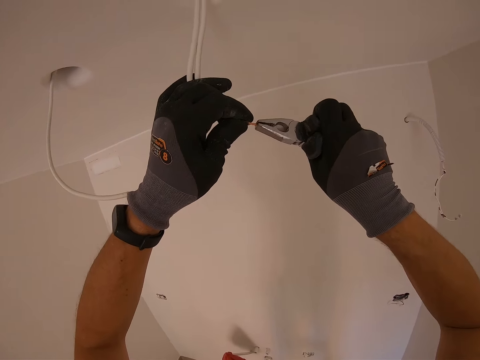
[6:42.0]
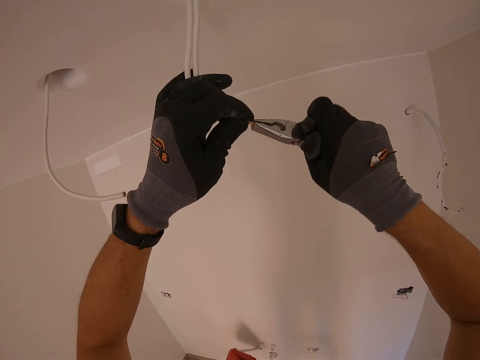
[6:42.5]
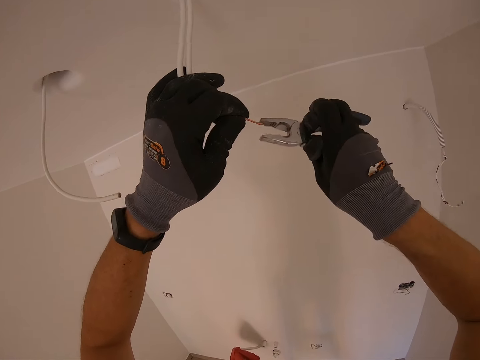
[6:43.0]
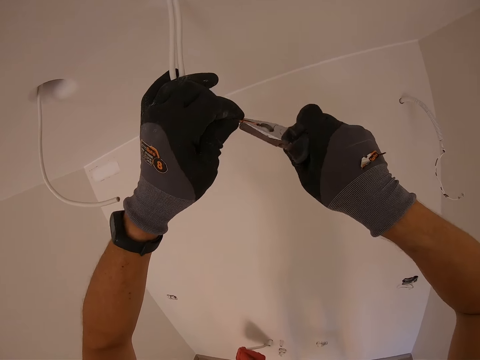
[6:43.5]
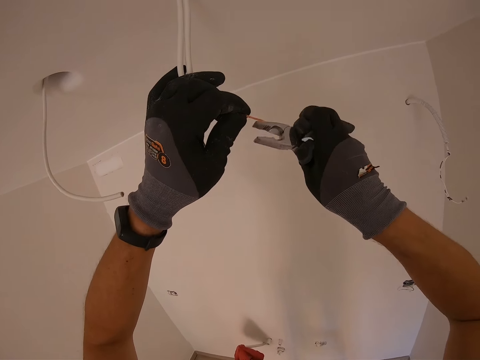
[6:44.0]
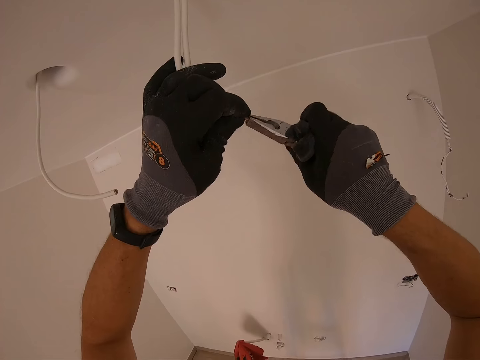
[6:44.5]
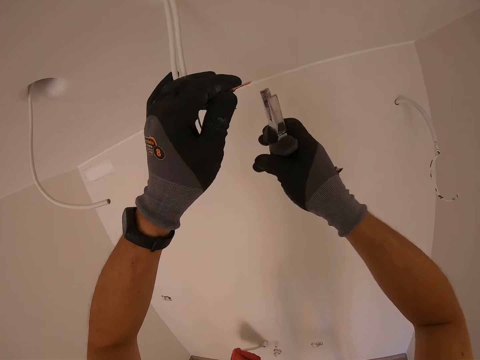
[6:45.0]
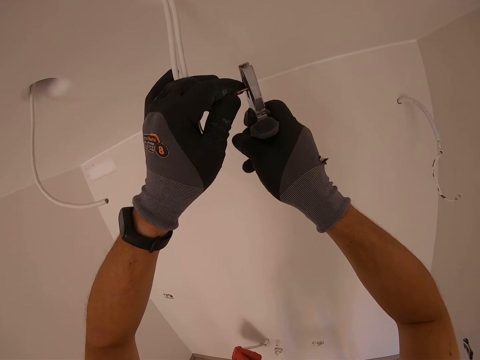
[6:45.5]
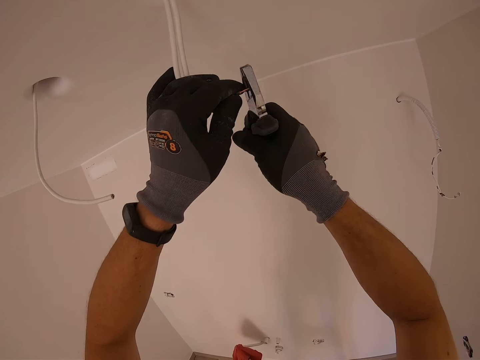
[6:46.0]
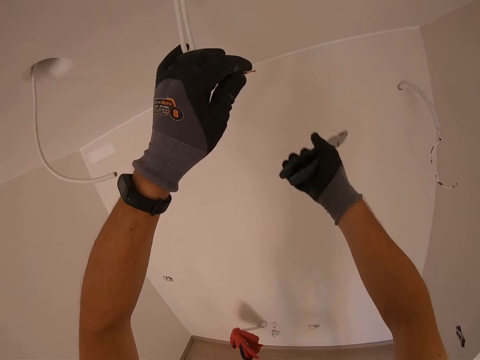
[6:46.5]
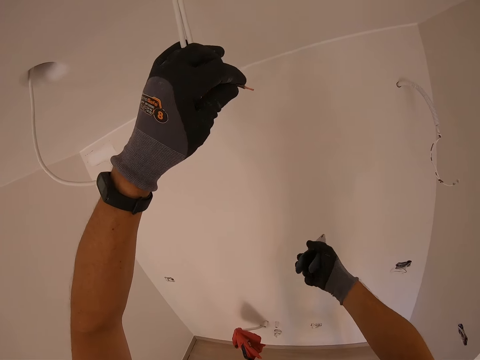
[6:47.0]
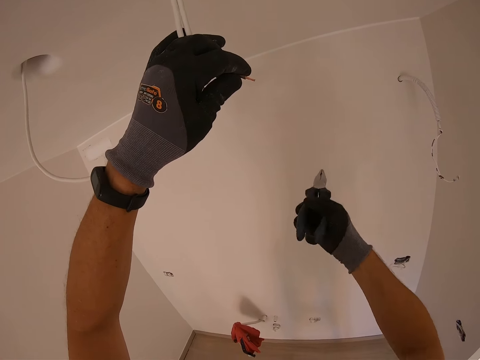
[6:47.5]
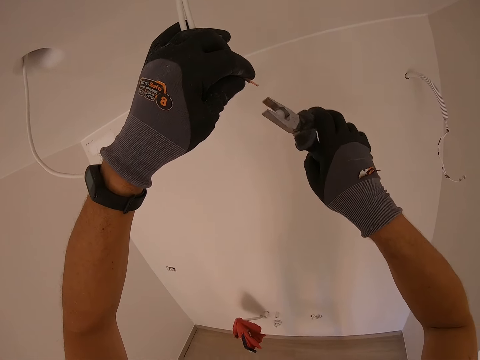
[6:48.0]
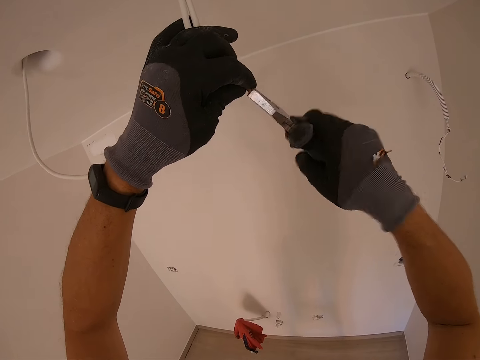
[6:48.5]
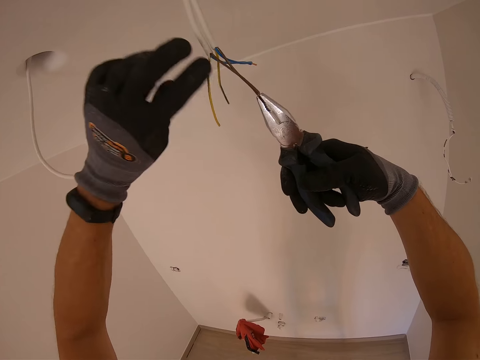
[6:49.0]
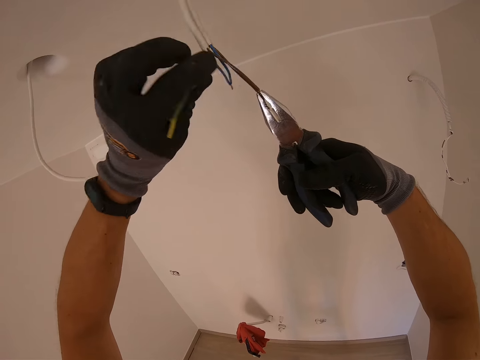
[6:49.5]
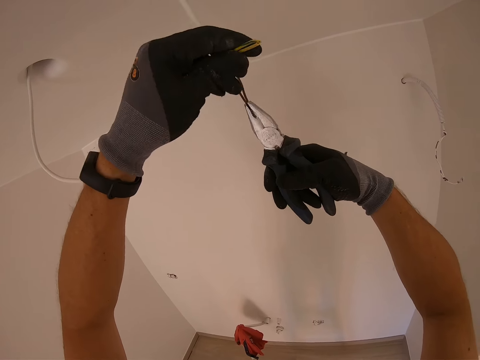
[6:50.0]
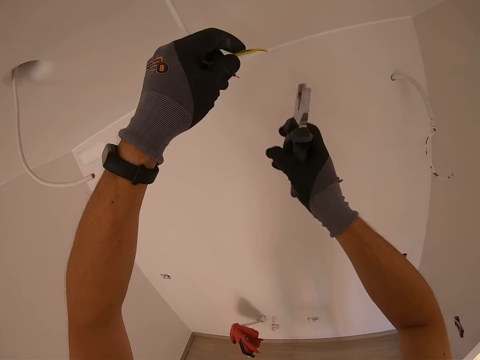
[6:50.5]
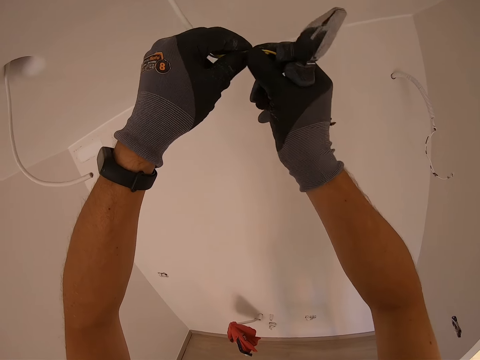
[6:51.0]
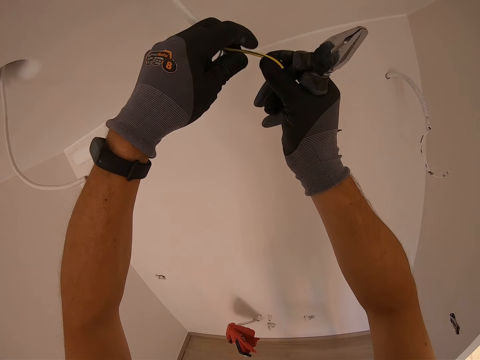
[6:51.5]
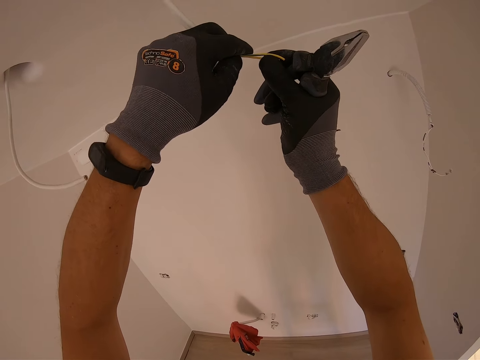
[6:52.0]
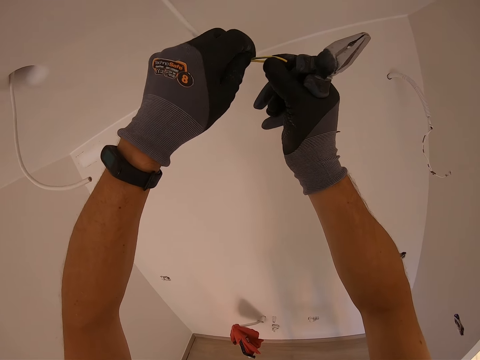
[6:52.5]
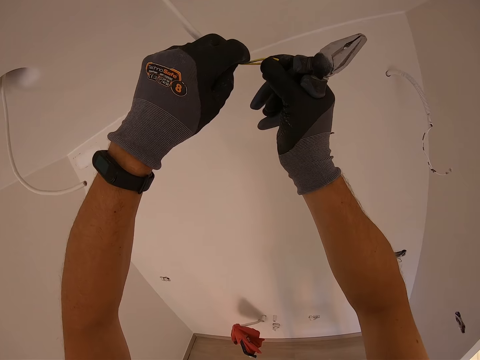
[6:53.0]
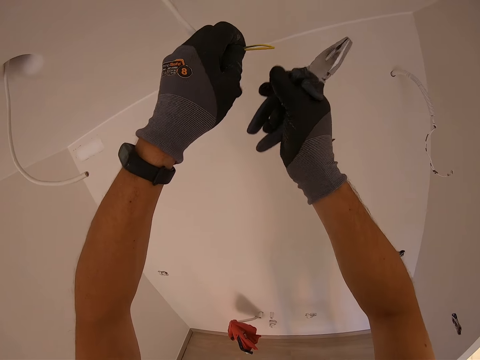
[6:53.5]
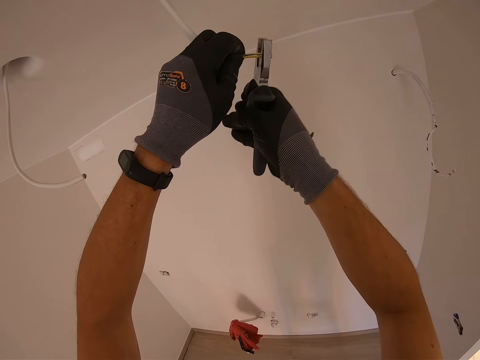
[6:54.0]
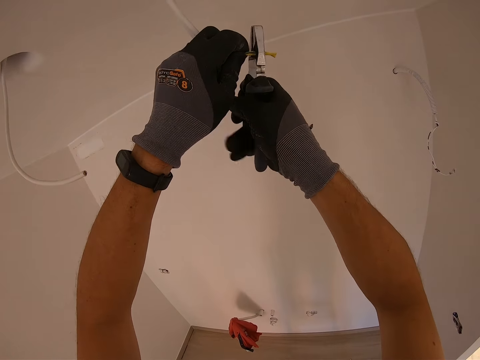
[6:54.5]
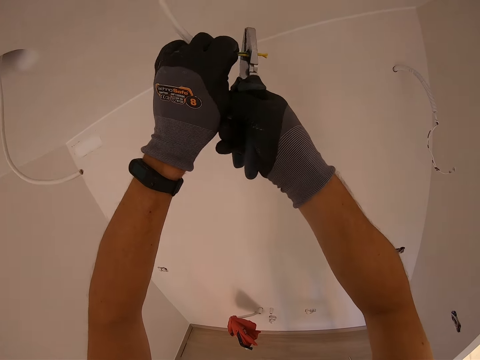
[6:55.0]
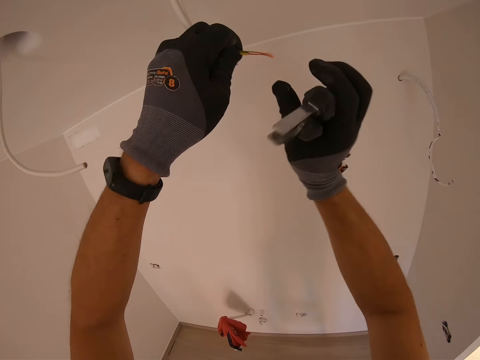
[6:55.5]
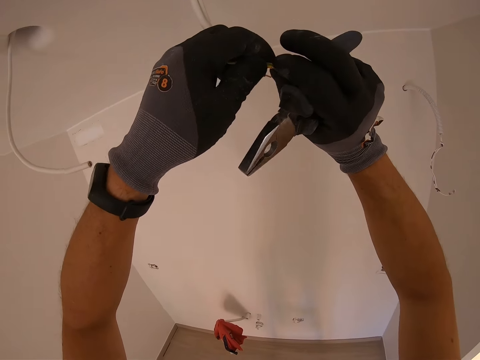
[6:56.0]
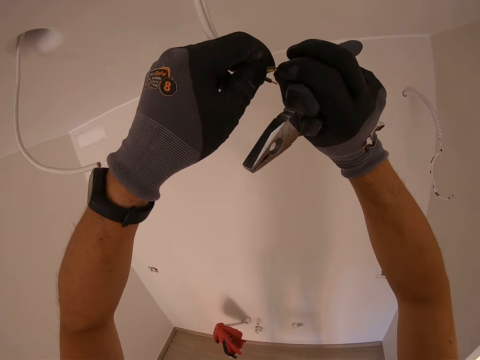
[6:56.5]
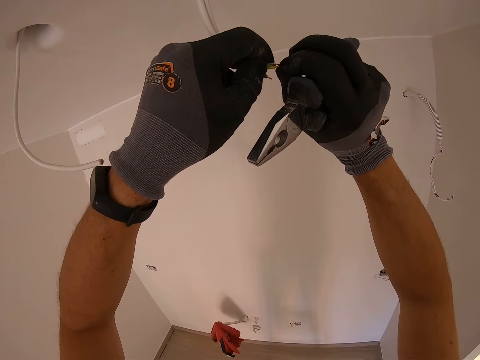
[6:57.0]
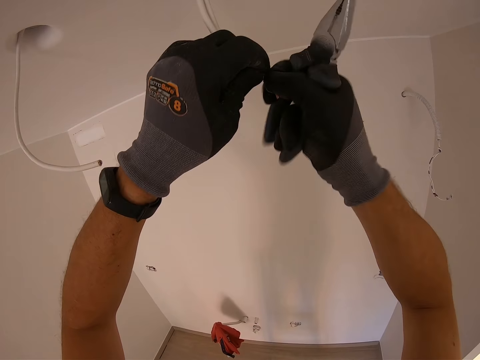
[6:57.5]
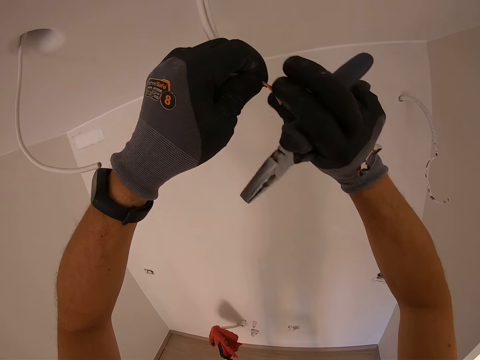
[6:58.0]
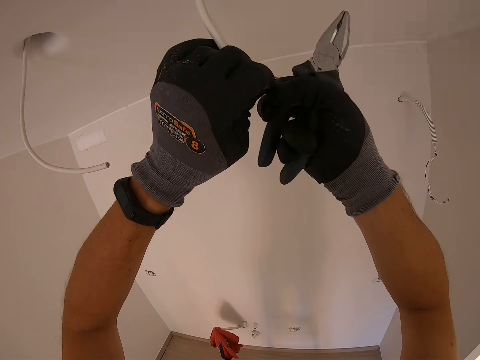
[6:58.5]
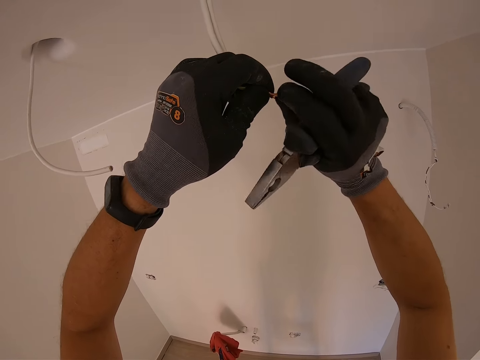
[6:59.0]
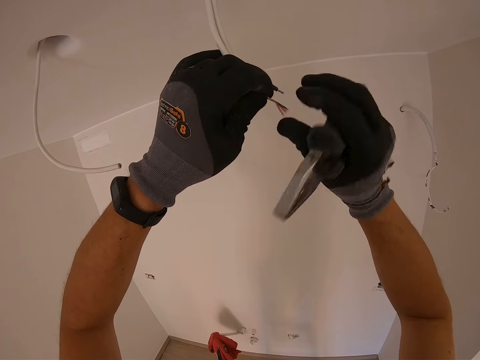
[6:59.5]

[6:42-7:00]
The camera wearer twists the wire with pliers. They cut the edge of the wire with the pliers. They twist the wire with the pliers. They hold the pliers and separate the yellow color wire. They hold the wire and hold the pliers. They strip the wire cover with the pliers. They twist the wire and hold the pliers.

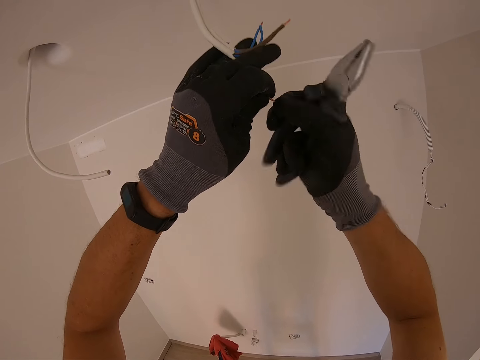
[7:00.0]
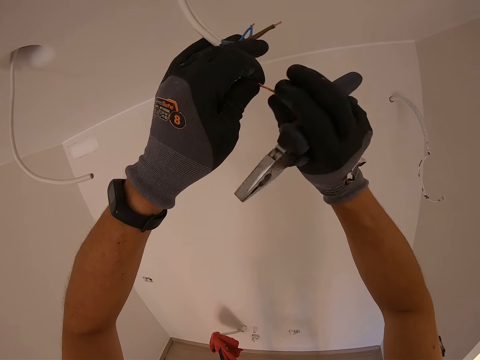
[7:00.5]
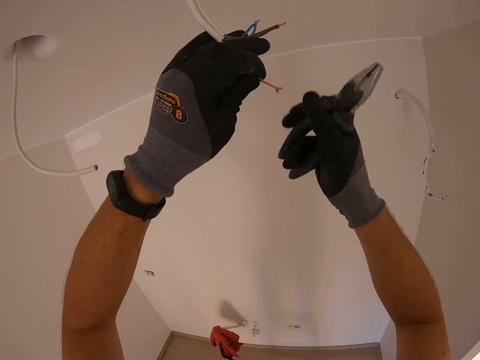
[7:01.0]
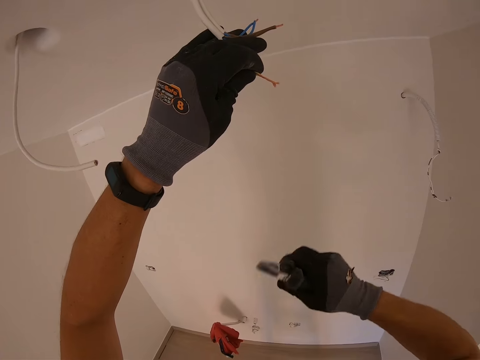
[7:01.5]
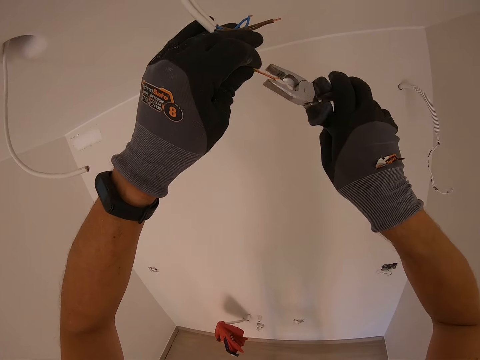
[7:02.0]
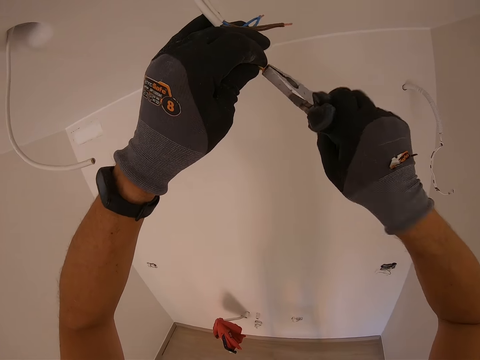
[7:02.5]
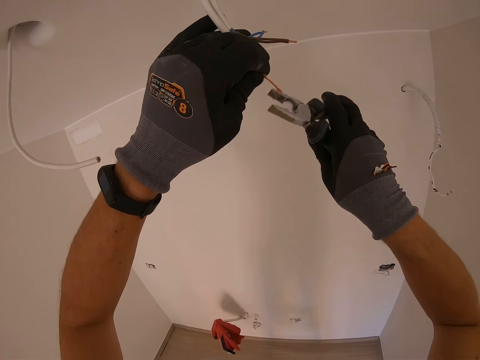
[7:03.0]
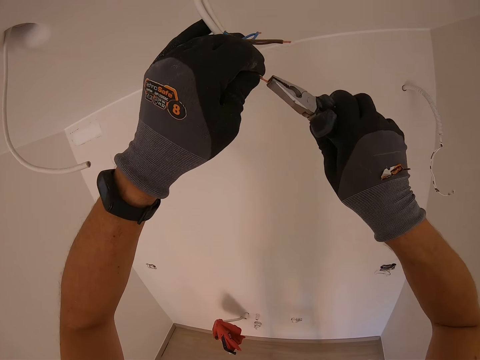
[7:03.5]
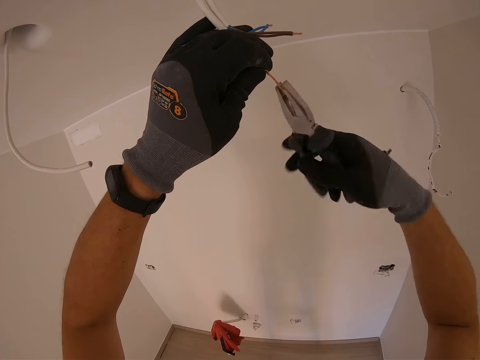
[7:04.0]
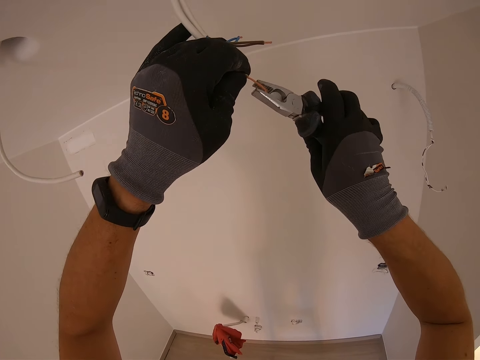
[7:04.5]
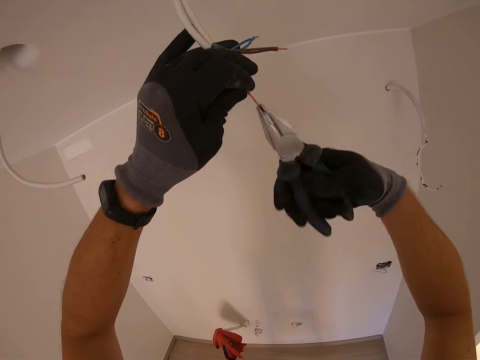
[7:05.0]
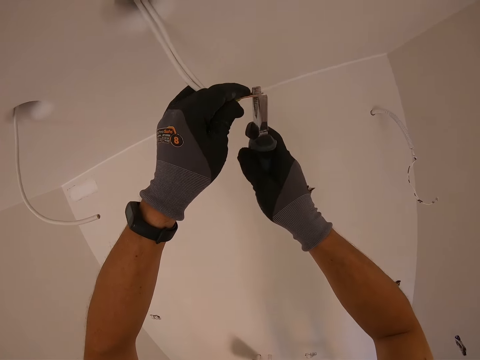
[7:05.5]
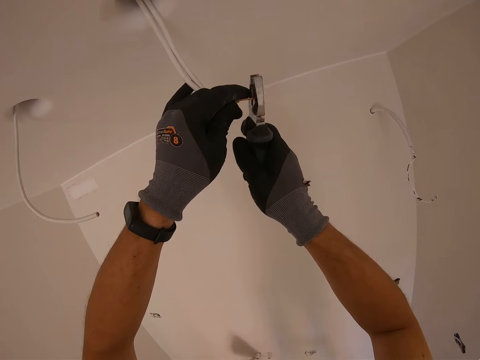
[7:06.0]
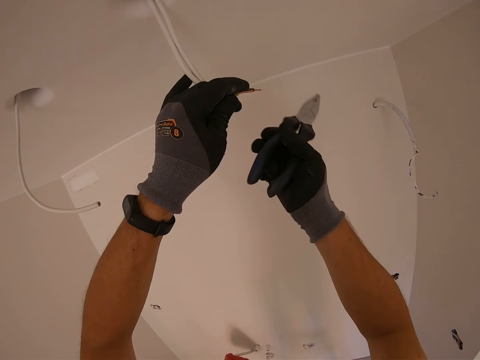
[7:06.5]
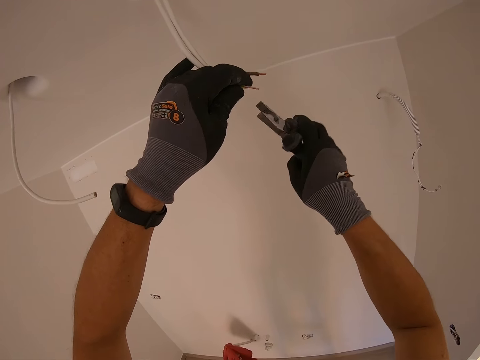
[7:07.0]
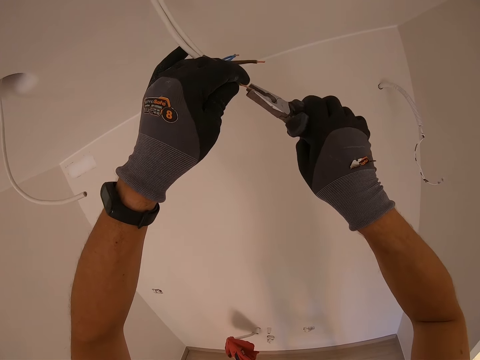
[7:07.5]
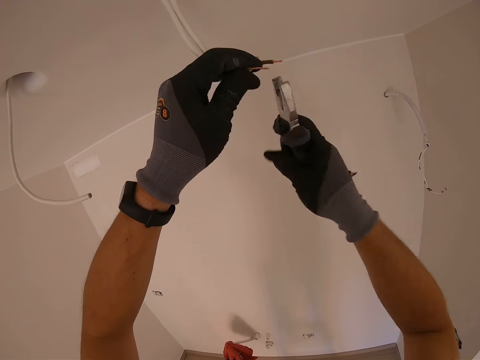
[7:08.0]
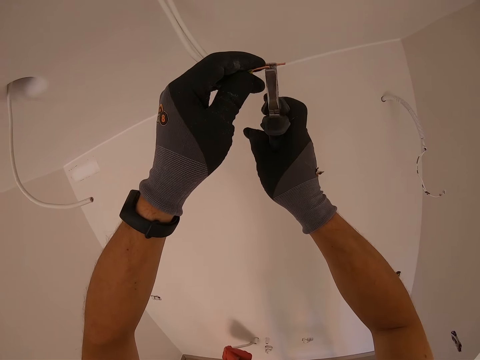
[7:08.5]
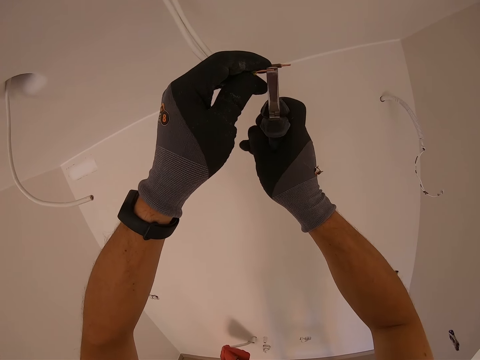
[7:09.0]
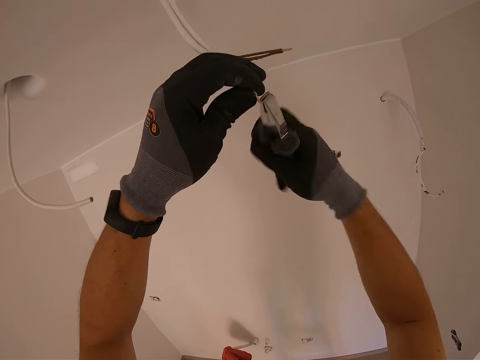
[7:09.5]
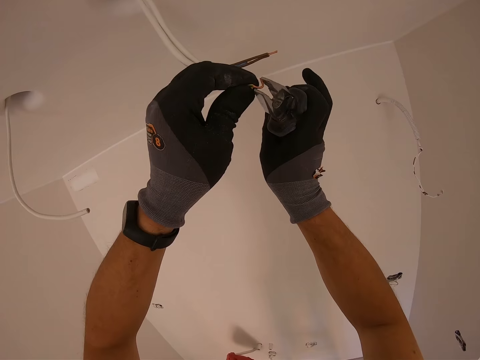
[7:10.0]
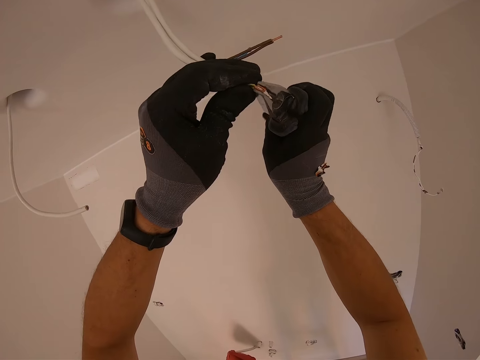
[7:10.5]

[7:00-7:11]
The camera wearer twists the wire with pliers. They cut the edge of the wire with the pliers. They twist the wire with the pliers. They fold the wire with the pliers.
